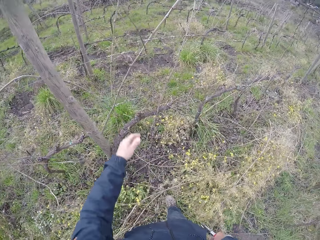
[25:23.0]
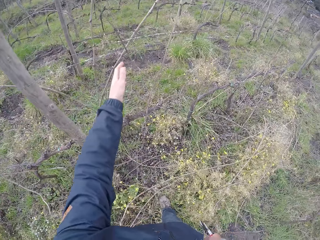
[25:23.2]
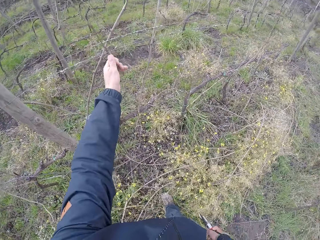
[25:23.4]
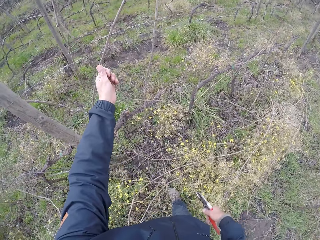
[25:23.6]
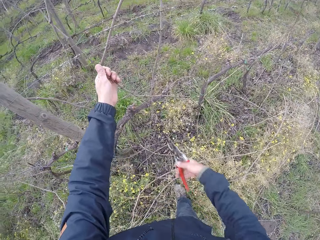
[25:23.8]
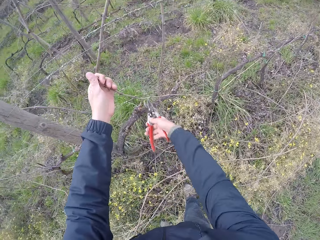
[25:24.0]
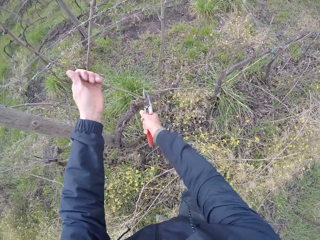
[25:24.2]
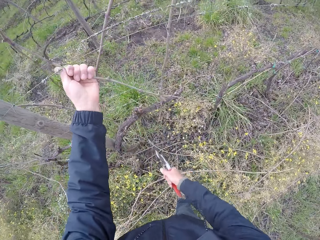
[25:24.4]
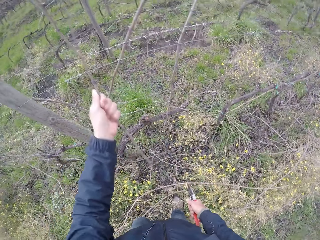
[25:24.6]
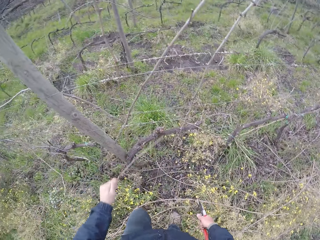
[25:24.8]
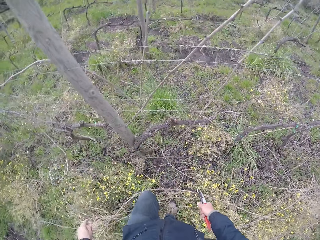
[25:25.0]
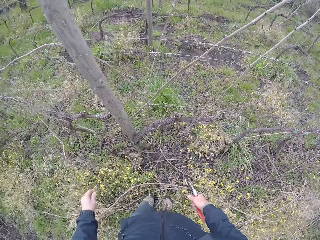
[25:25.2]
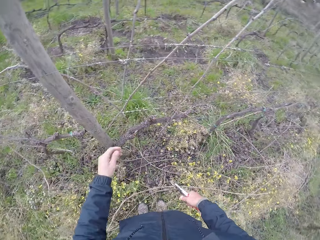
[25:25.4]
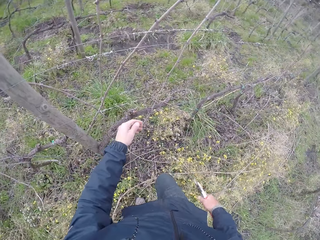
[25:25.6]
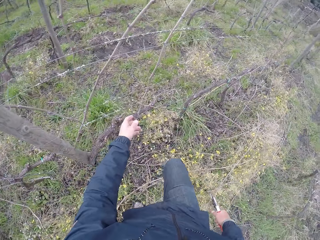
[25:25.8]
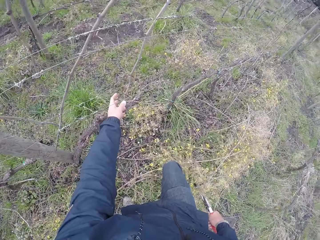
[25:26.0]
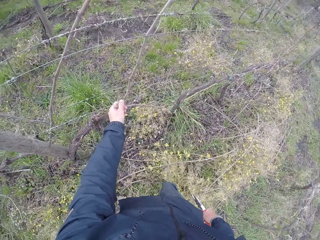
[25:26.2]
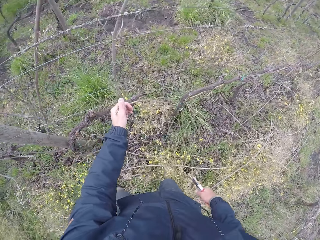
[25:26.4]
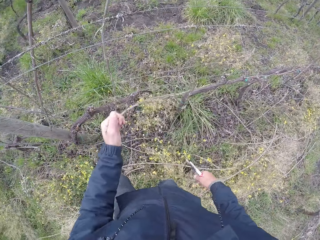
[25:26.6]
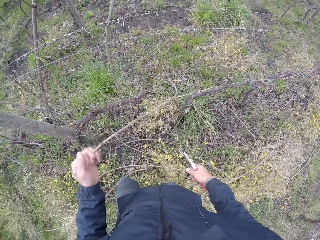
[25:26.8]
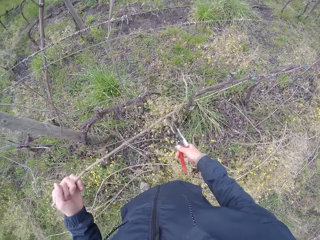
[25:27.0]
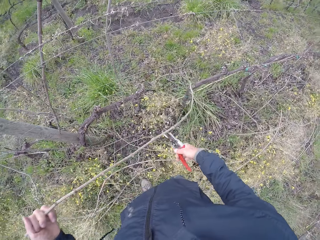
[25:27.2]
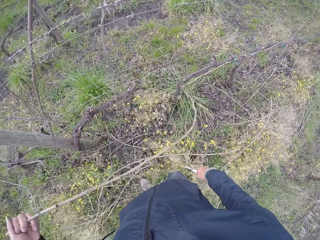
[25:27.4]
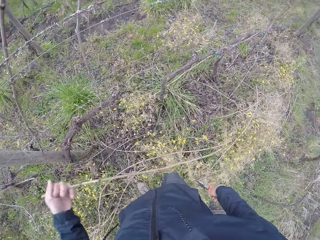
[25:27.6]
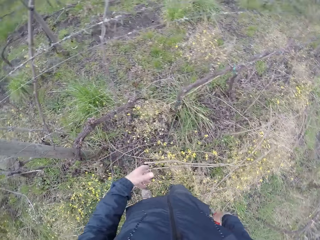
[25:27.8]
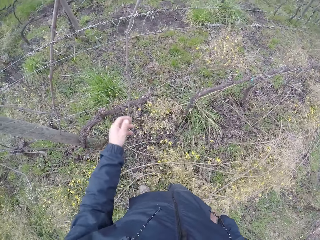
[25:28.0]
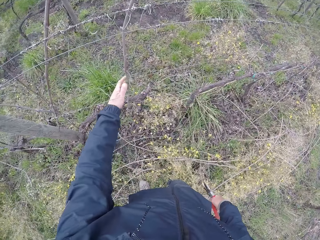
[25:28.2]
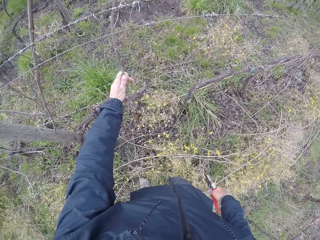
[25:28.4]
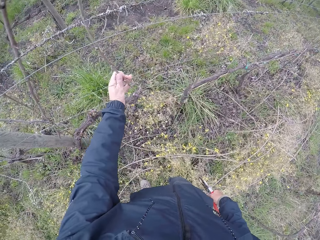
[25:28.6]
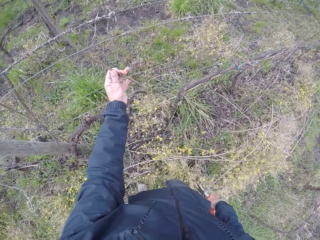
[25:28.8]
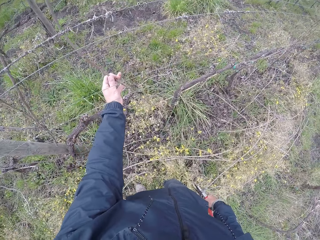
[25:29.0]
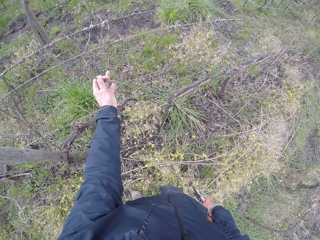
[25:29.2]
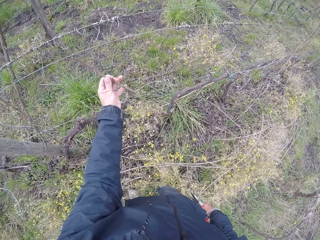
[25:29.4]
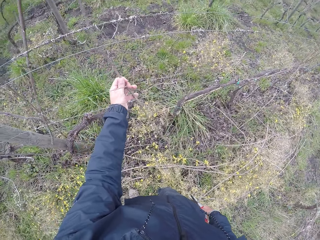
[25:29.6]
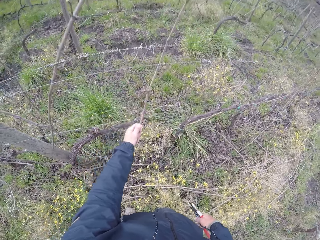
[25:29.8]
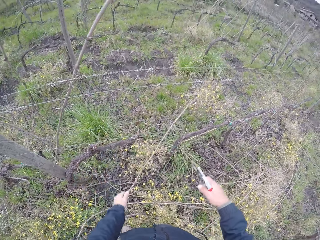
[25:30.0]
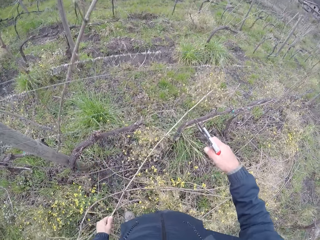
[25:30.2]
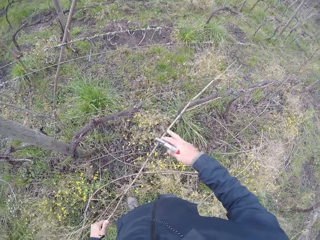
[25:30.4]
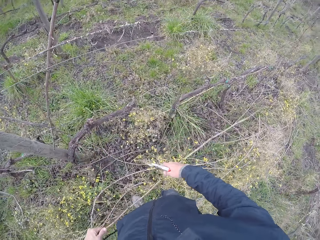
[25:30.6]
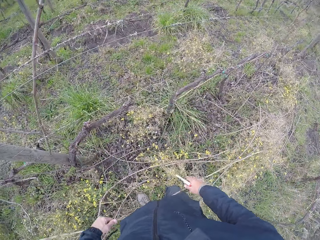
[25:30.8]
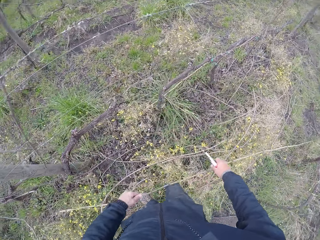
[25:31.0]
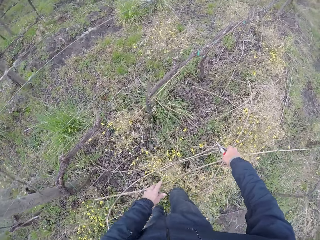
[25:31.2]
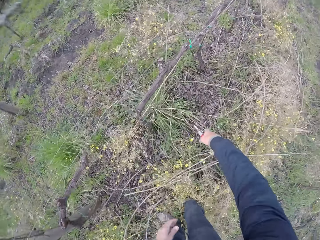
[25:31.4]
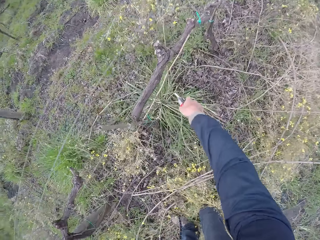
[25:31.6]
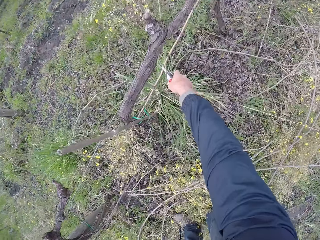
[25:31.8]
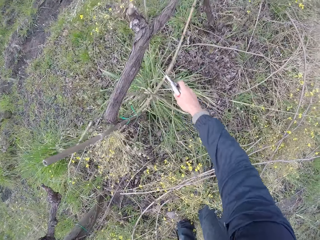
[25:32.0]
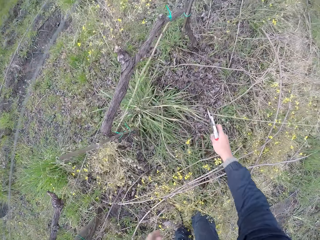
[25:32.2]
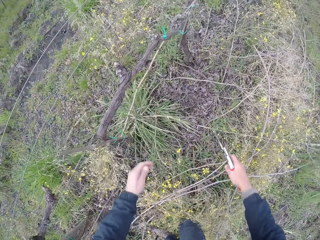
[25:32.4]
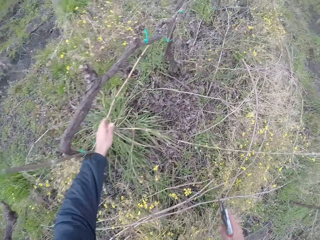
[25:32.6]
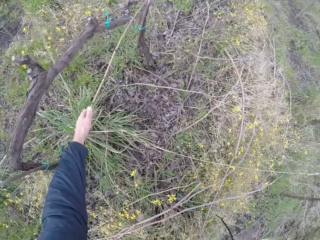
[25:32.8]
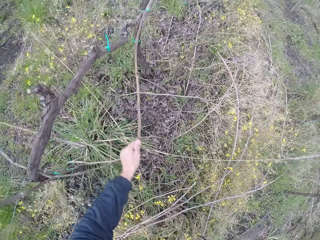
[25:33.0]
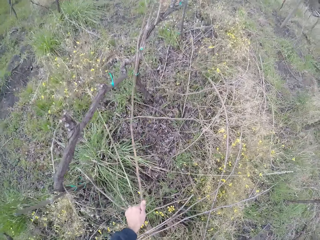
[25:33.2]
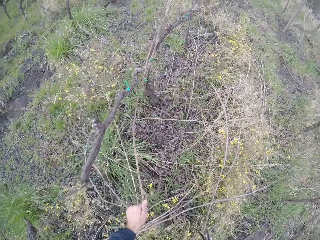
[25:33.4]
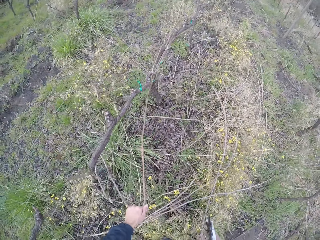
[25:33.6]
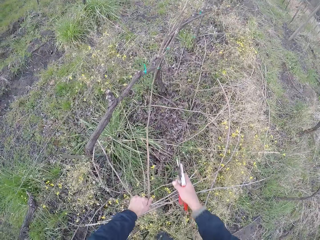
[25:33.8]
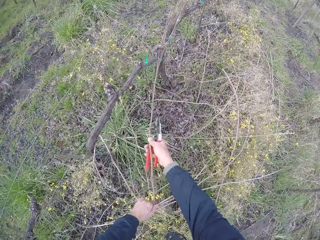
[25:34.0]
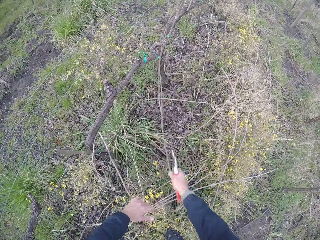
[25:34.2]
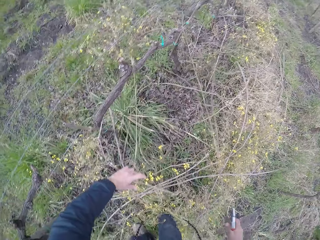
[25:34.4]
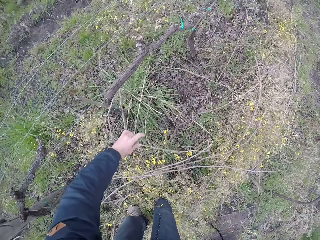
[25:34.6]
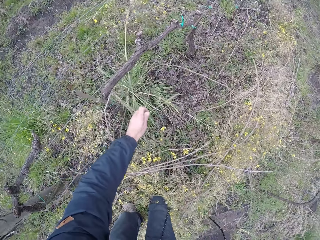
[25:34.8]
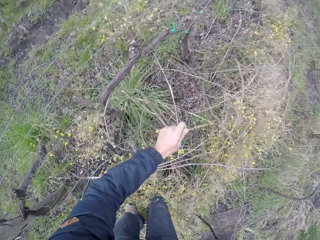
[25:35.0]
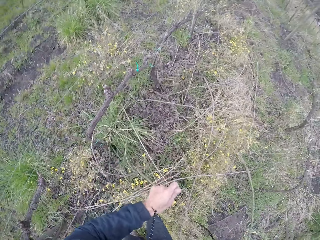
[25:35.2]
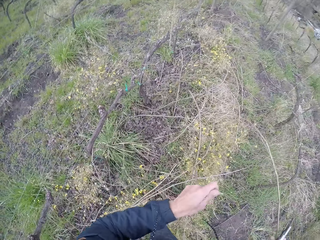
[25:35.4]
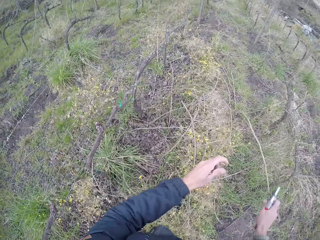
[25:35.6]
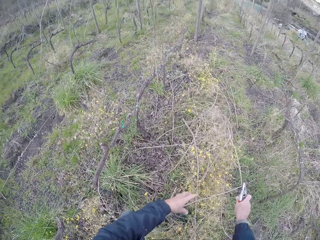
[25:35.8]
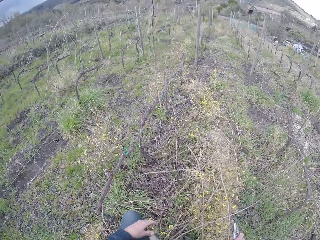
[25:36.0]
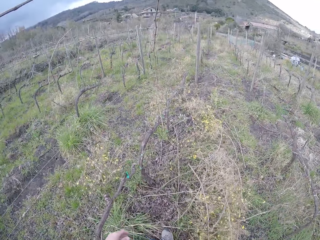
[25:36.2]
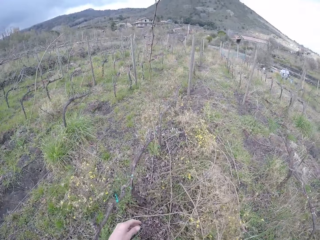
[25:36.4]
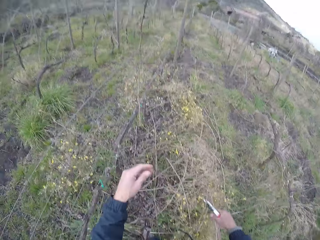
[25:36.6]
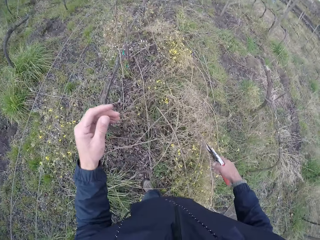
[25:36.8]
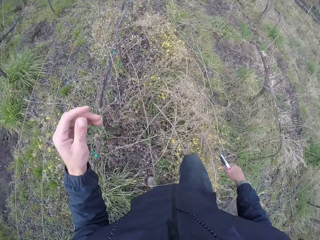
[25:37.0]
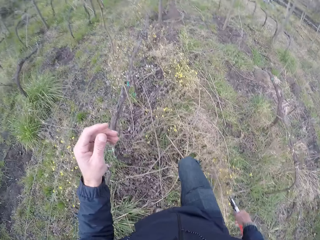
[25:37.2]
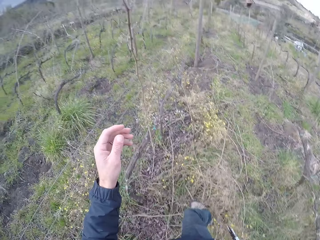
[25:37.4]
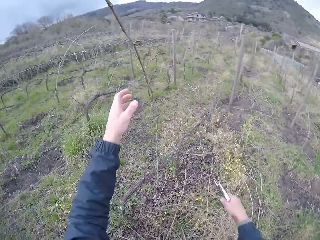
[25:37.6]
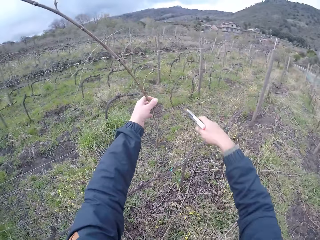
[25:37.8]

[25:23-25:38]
The camera wearer drops the stick on the ground with his left hand. He holds a stick on the barb wire with his left hand. He cuts the stick on the barb wire with the side cutter in his right hand. He drops the stick on the ground with his left hand. He picks a stick from the barb wire with his left hand. He drops the stick on the ground with his left hand. He picks a stick on the barb wire with his left hand. He drops the stick on the ground with both hands. He pulls a stick from the ground with the side cutter in his right hand. He pulls the stick from the ground with his left hand. He pulls the stick from the ground with both hands. He drops the stick on the ground with his right hand.

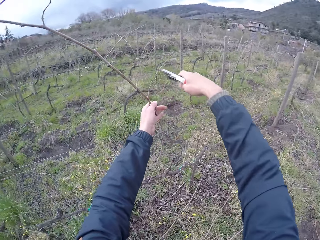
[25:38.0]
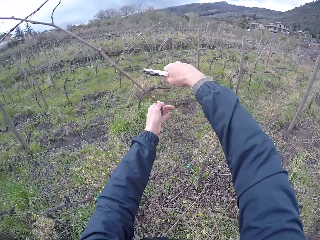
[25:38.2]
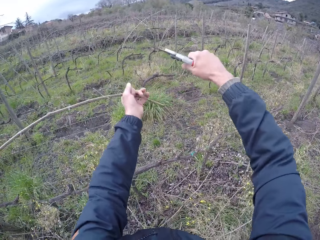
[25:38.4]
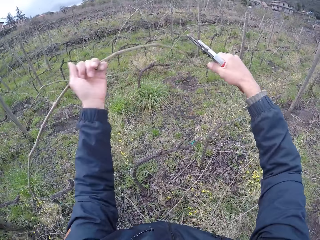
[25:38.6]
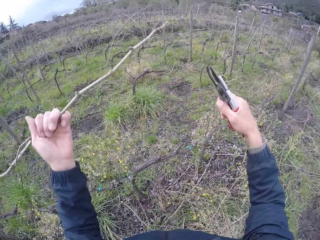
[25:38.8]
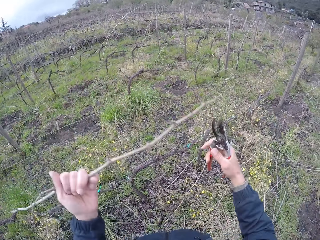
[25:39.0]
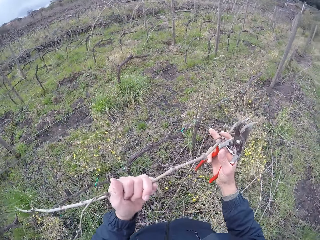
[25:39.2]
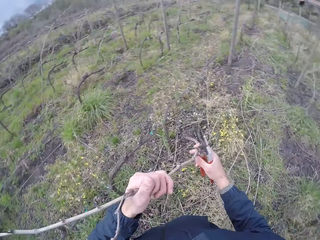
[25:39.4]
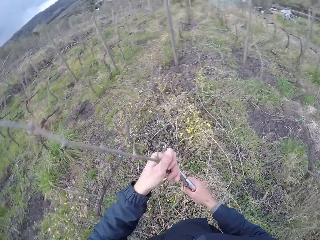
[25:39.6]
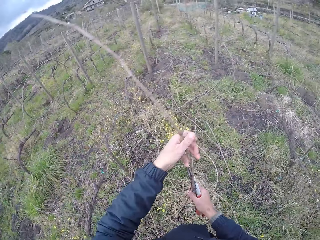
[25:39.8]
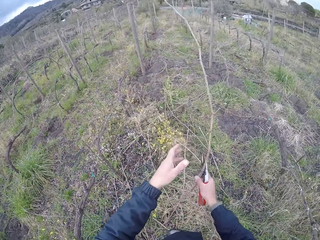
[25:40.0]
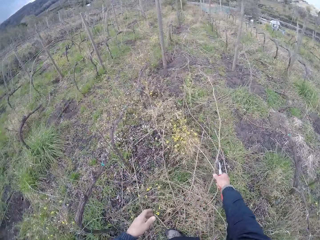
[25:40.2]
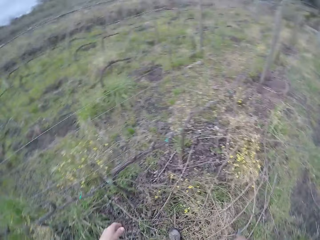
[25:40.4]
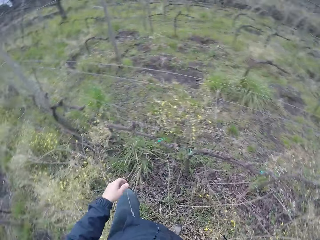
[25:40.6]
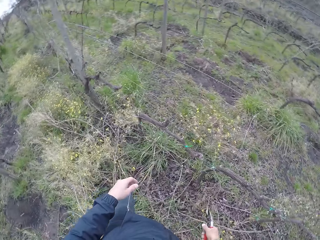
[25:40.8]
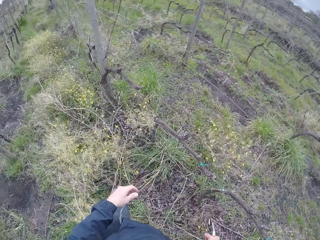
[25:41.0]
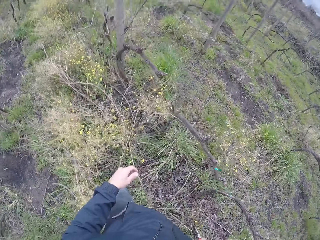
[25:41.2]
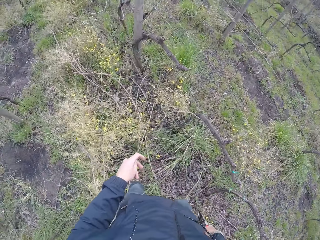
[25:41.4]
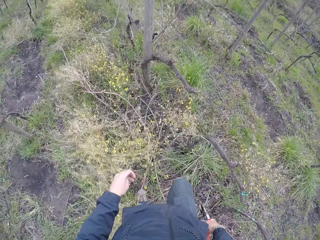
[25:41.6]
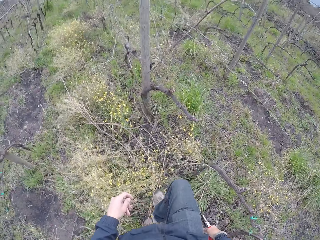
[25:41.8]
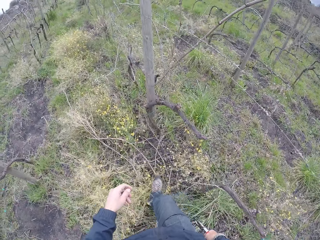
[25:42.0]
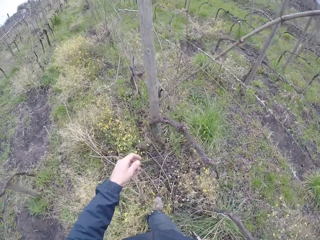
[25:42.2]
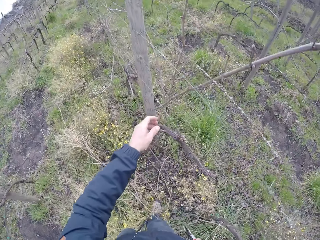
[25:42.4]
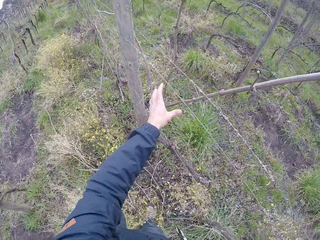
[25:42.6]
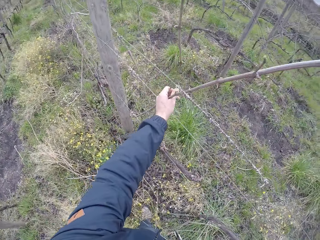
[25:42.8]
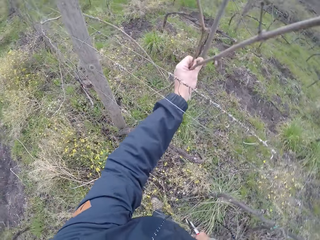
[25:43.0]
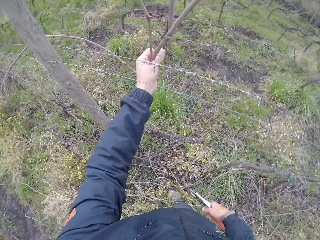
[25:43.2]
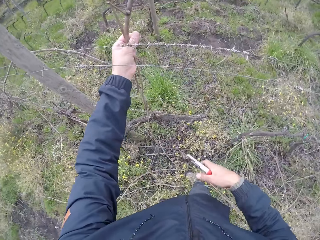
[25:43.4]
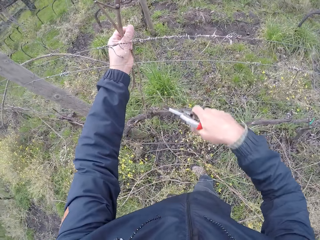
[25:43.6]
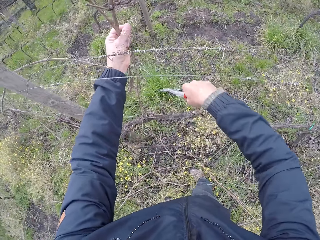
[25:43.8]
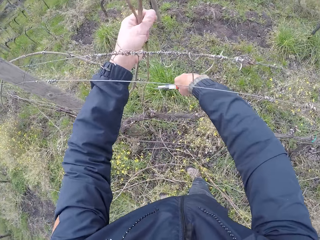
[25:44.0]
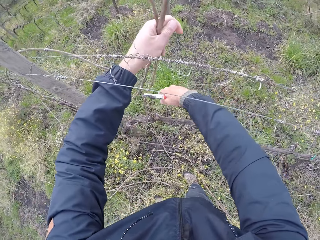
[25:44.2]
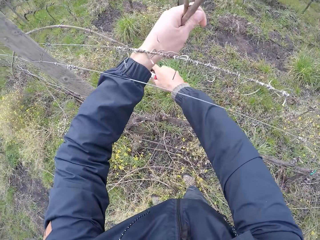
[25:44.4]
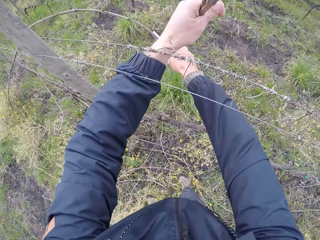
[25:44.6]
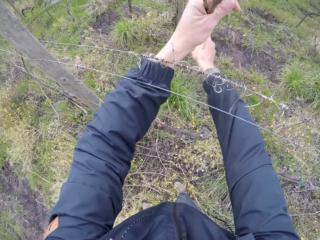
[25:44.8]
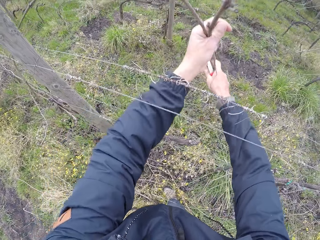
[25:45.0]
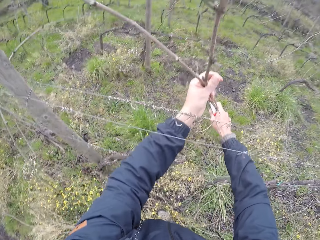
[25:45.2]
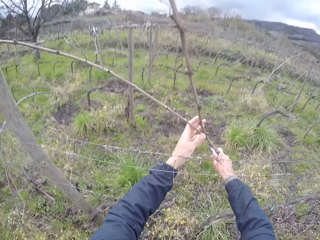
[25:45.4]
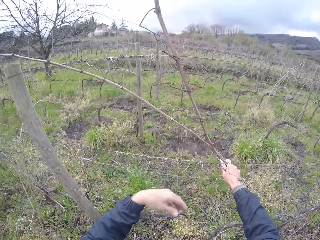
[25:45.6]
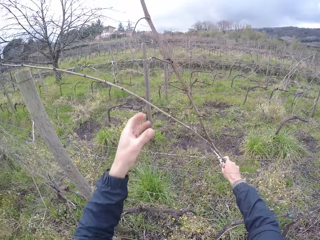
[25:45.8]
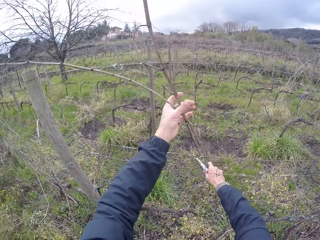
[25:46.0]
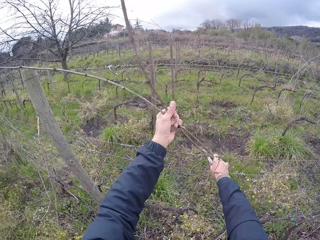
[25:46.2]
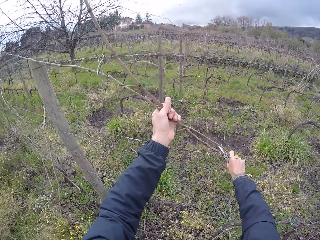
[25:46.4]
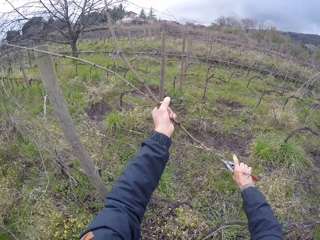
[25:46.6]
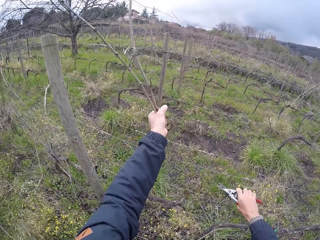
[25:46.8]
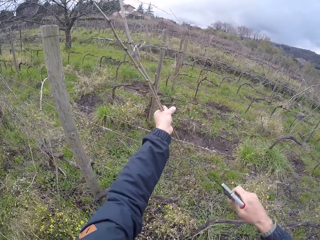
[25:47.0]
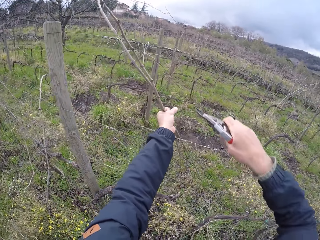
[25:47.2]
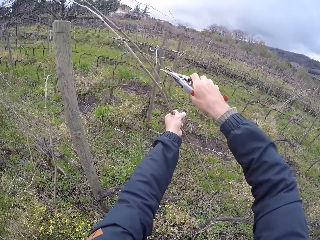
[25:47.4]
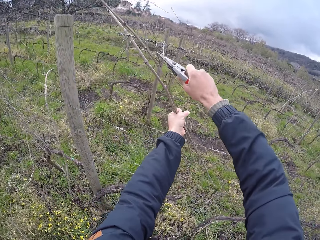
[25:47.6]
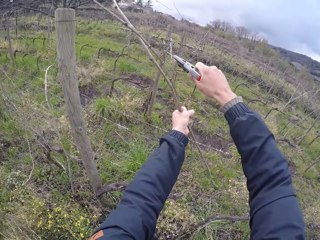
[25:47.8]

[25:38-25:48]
The camera wearer holds a stick on the barb wire with his left hand. He cuts the stick on the barb wire with the side cutter in his right hand. He holds the stick with both hands. He drops the stick on the ground with his right hand. He picks a stick from the barb wire with his left hand. He picks the stick from the barb wire with his right hand. He holds the stick on the barb wire with his left hand.
